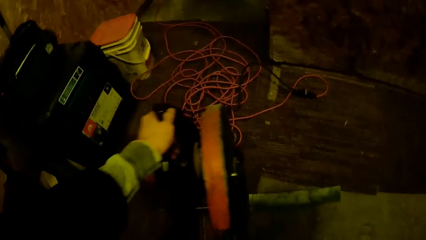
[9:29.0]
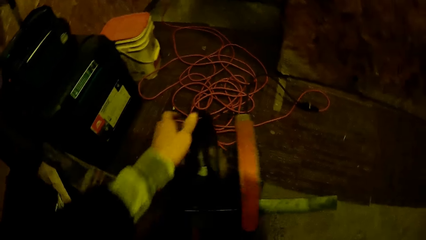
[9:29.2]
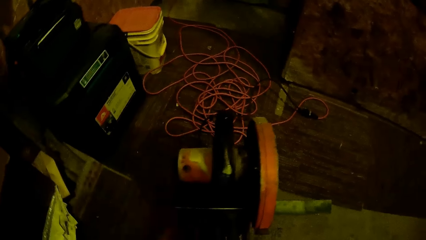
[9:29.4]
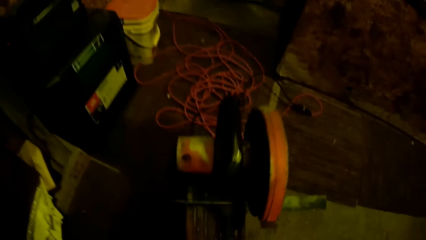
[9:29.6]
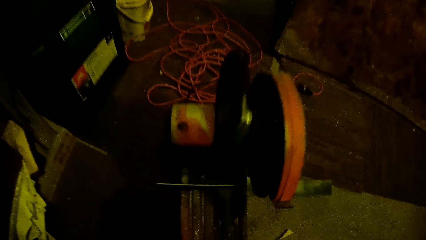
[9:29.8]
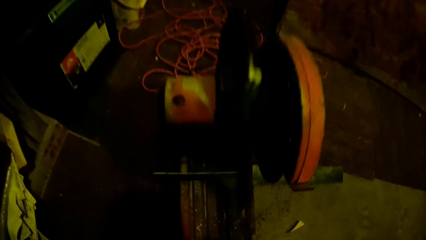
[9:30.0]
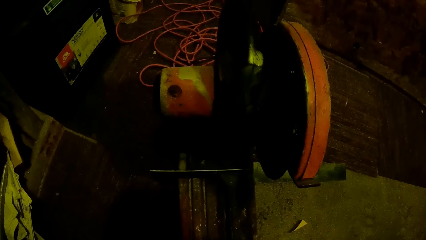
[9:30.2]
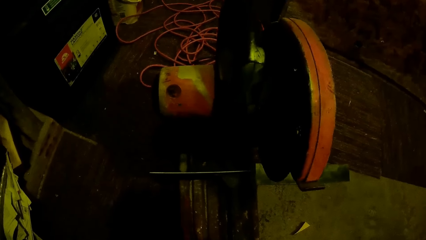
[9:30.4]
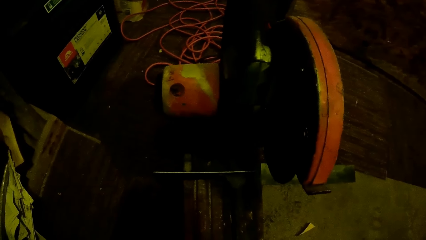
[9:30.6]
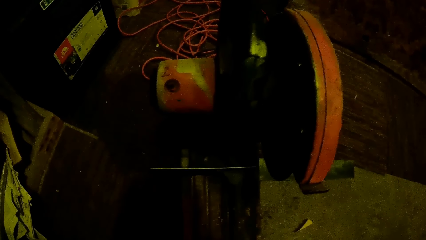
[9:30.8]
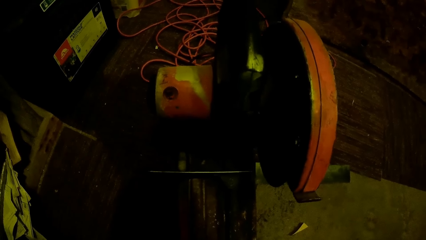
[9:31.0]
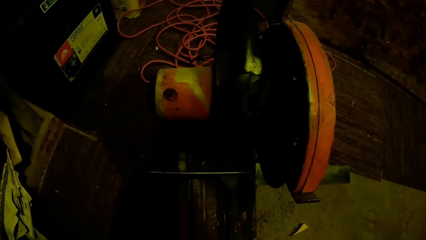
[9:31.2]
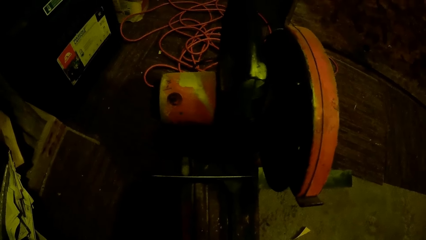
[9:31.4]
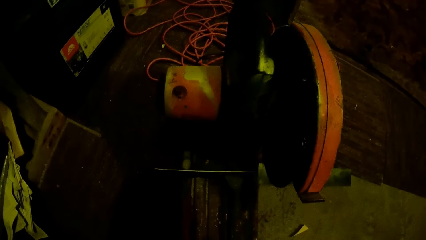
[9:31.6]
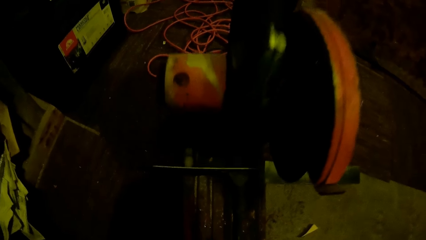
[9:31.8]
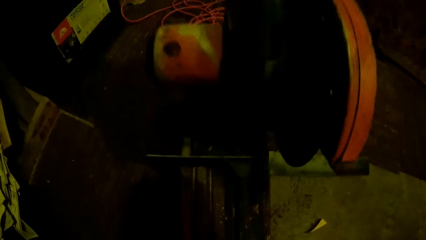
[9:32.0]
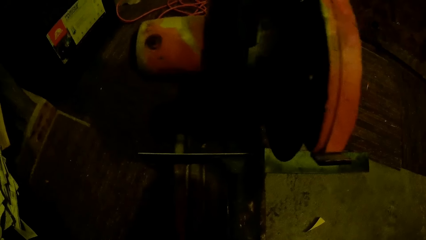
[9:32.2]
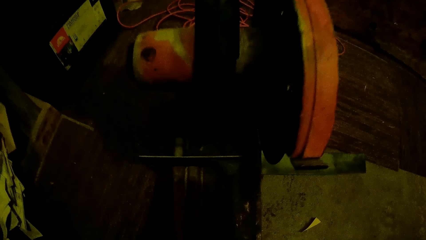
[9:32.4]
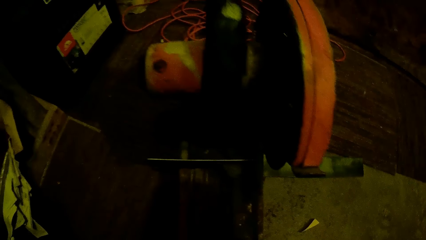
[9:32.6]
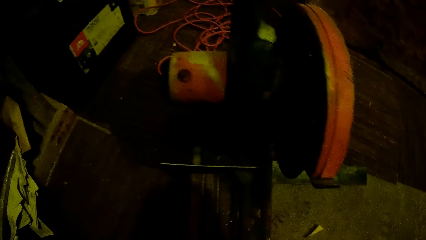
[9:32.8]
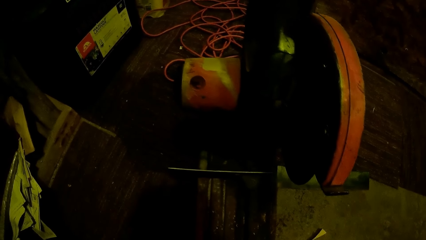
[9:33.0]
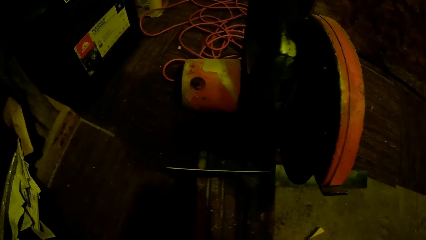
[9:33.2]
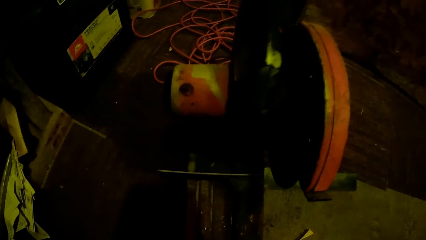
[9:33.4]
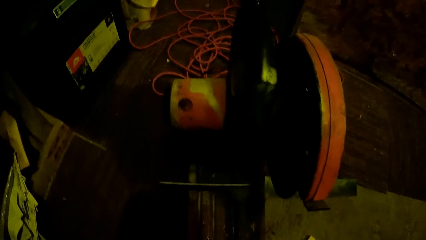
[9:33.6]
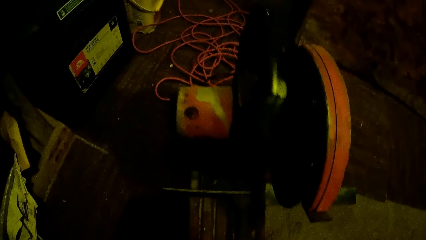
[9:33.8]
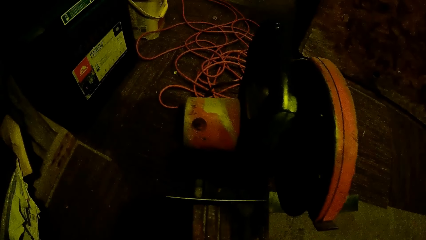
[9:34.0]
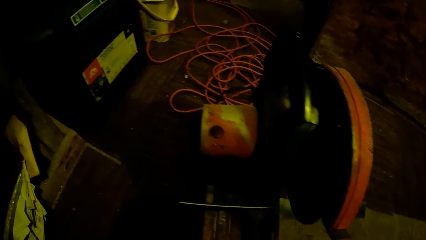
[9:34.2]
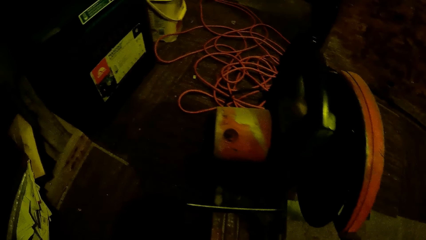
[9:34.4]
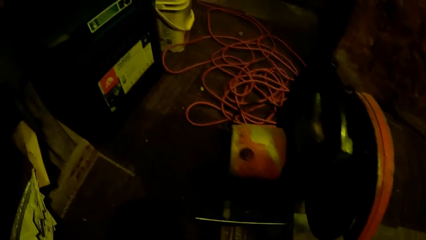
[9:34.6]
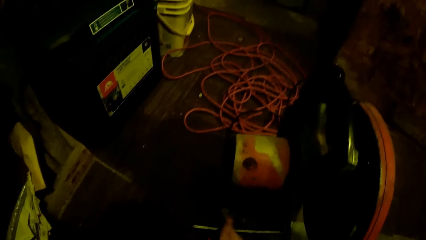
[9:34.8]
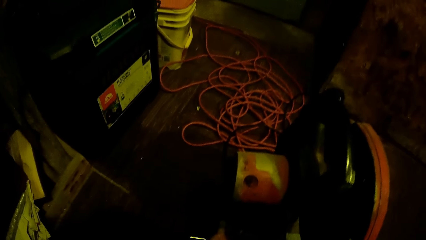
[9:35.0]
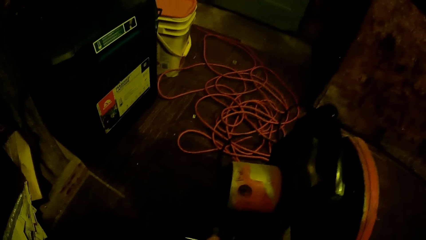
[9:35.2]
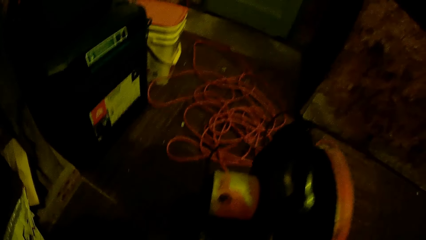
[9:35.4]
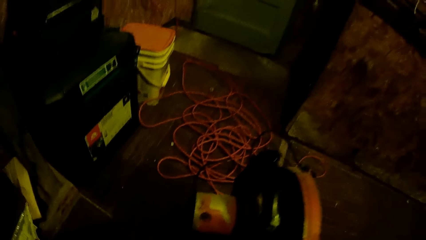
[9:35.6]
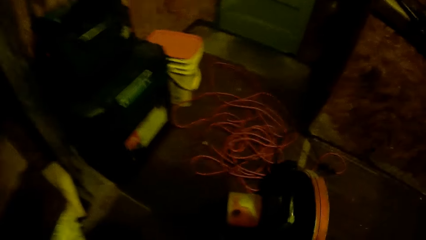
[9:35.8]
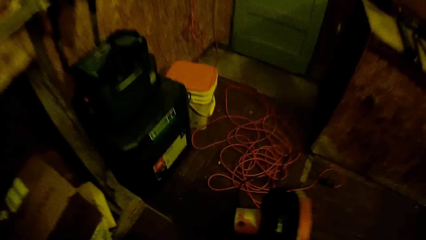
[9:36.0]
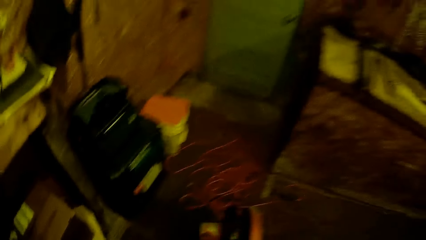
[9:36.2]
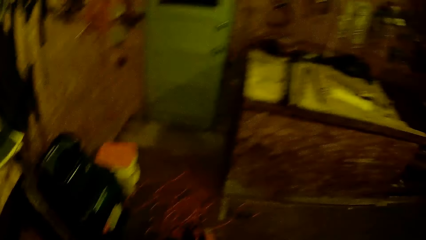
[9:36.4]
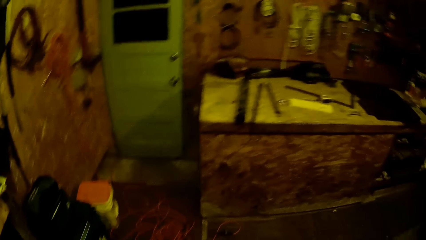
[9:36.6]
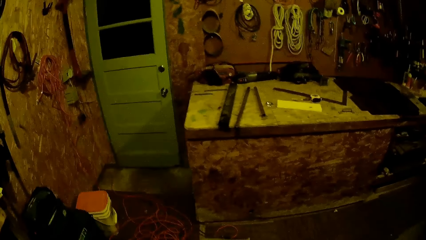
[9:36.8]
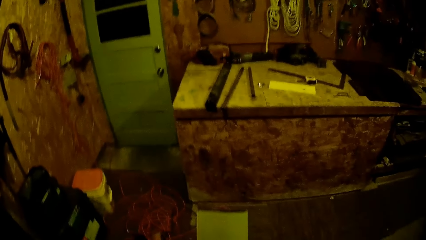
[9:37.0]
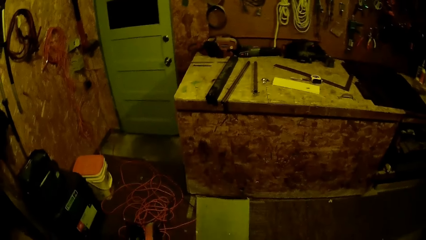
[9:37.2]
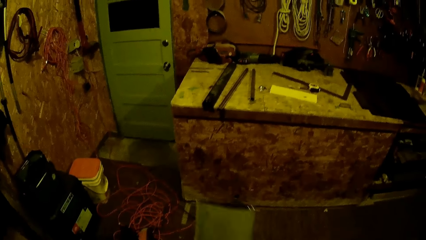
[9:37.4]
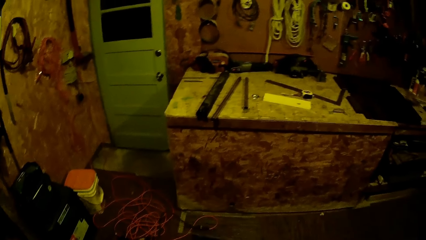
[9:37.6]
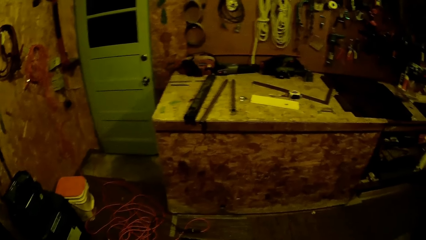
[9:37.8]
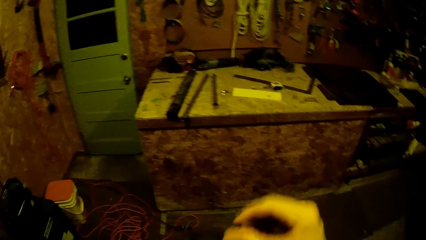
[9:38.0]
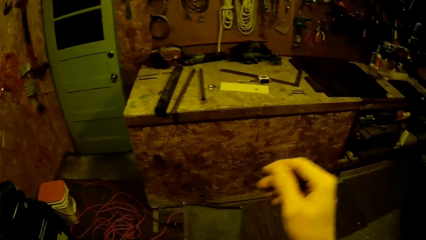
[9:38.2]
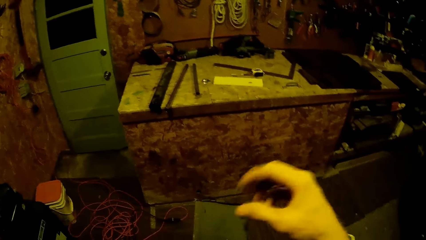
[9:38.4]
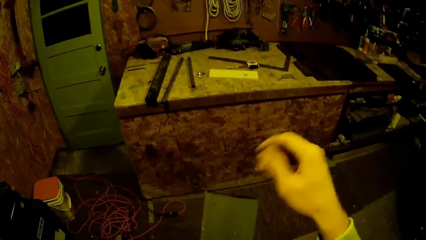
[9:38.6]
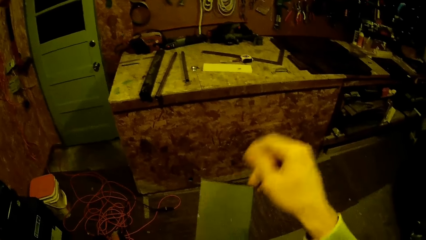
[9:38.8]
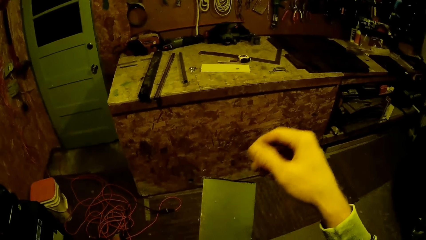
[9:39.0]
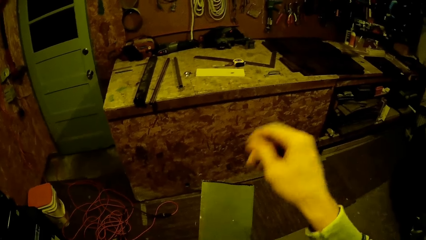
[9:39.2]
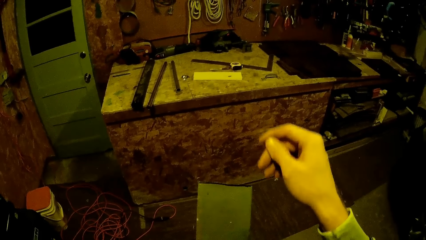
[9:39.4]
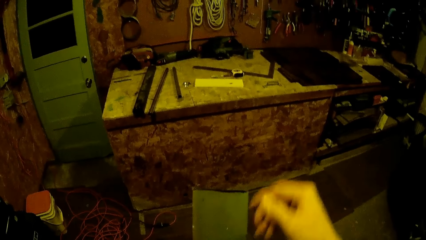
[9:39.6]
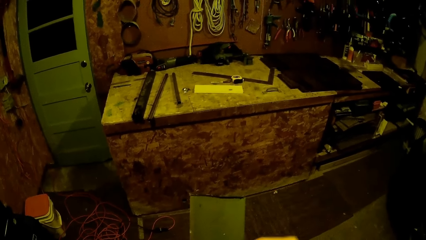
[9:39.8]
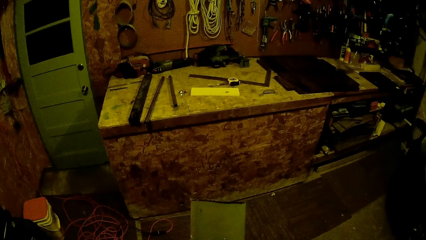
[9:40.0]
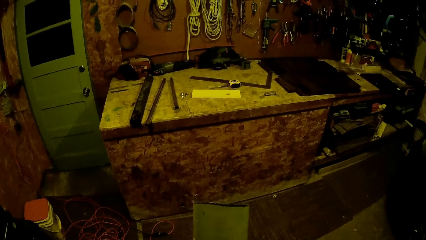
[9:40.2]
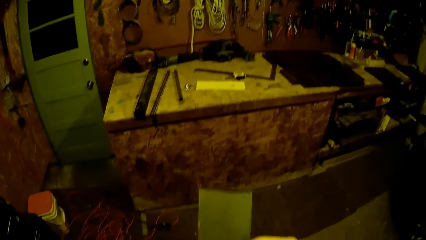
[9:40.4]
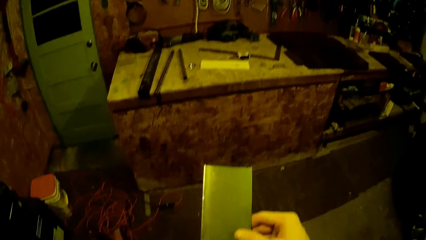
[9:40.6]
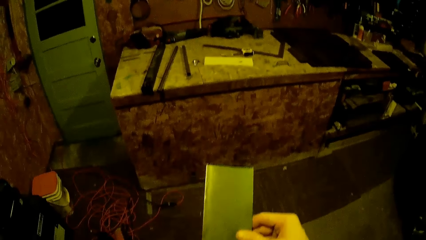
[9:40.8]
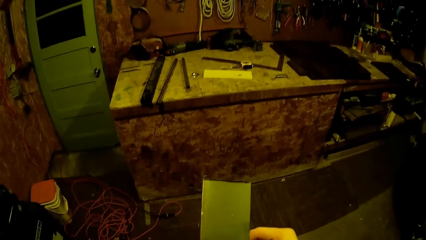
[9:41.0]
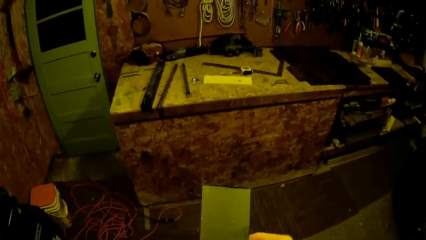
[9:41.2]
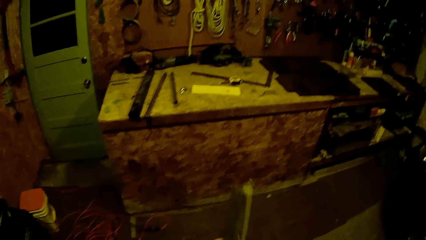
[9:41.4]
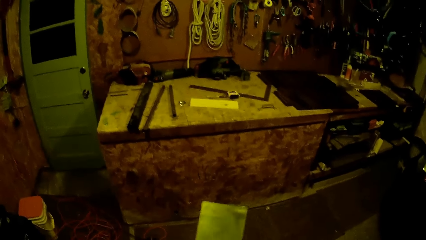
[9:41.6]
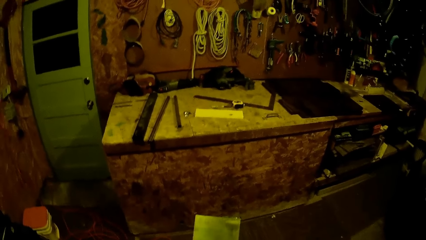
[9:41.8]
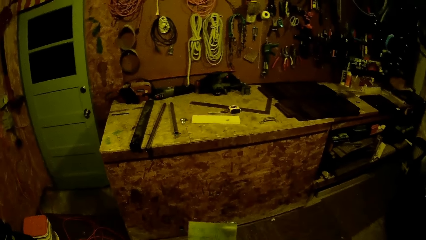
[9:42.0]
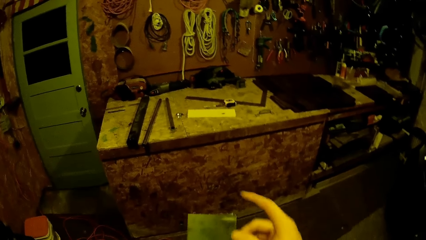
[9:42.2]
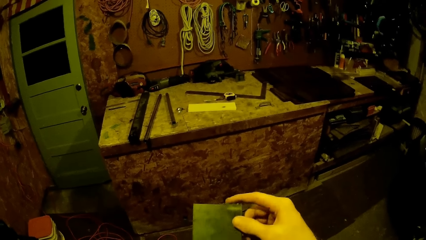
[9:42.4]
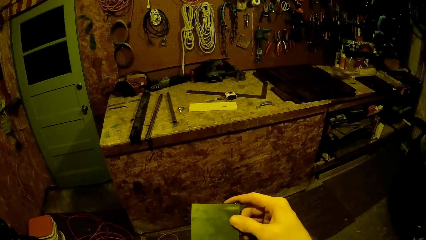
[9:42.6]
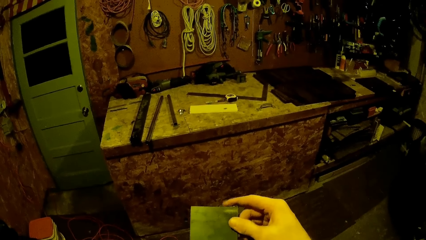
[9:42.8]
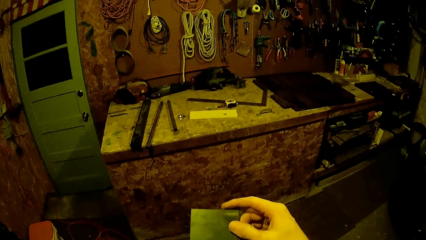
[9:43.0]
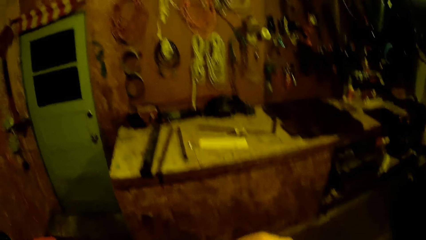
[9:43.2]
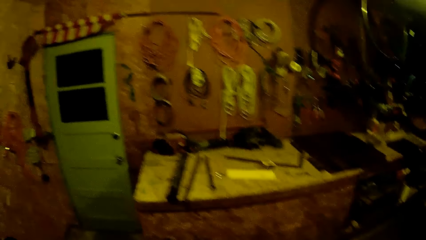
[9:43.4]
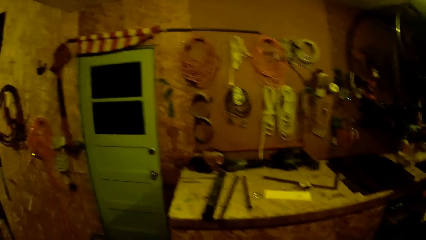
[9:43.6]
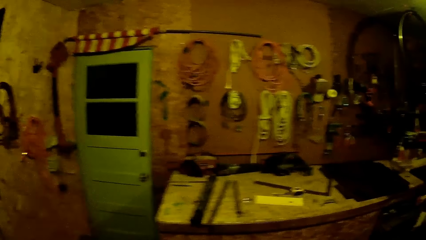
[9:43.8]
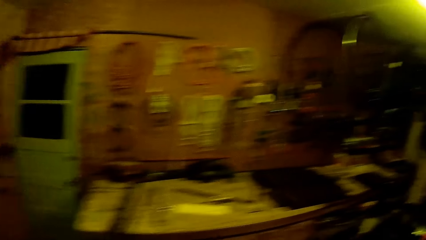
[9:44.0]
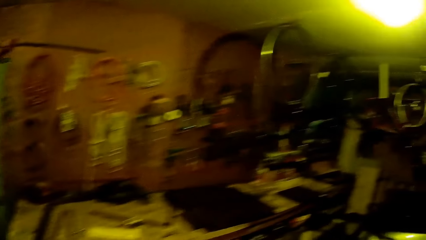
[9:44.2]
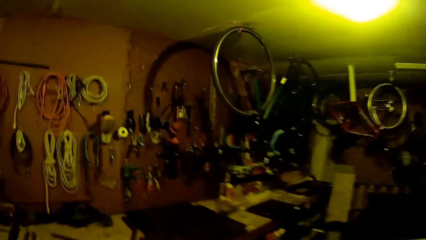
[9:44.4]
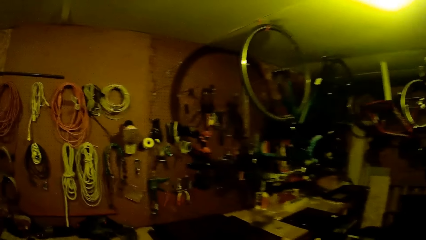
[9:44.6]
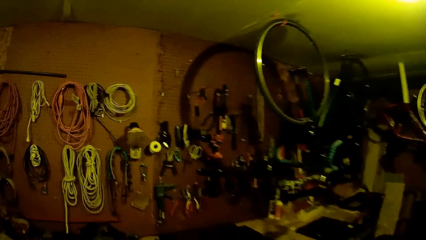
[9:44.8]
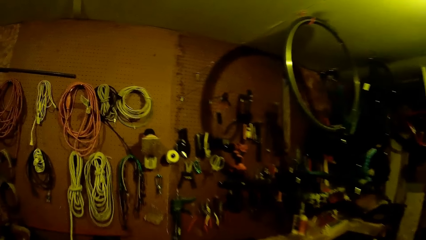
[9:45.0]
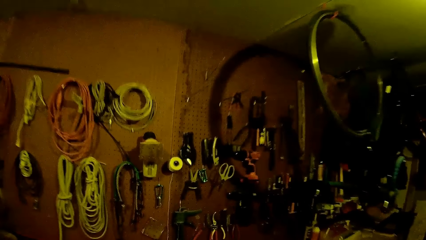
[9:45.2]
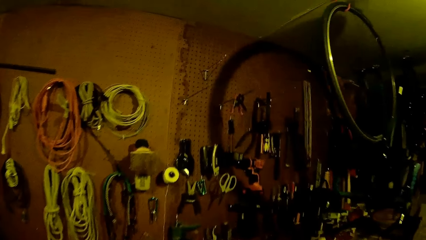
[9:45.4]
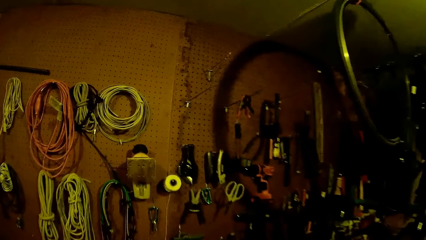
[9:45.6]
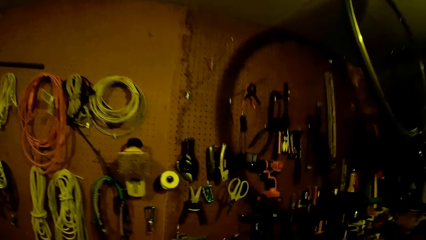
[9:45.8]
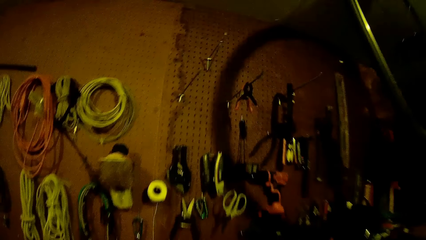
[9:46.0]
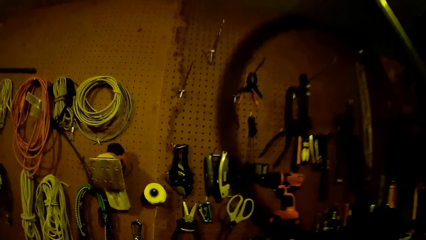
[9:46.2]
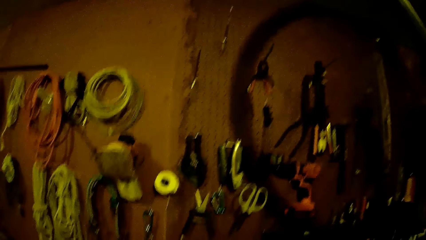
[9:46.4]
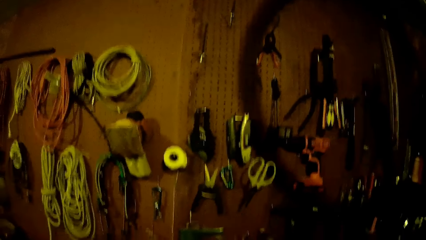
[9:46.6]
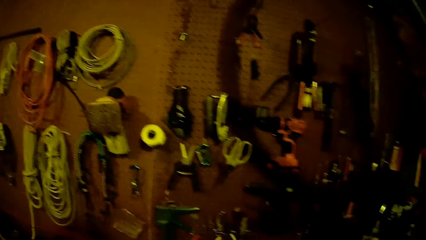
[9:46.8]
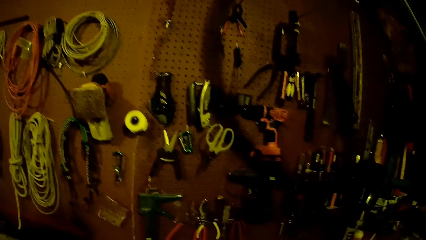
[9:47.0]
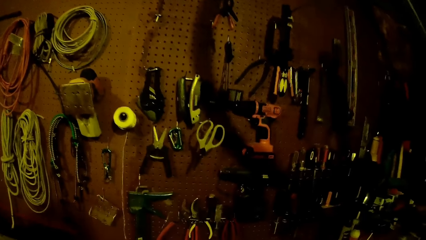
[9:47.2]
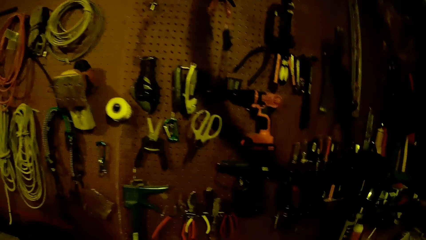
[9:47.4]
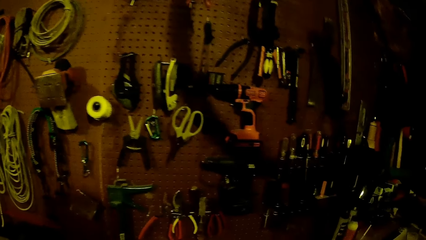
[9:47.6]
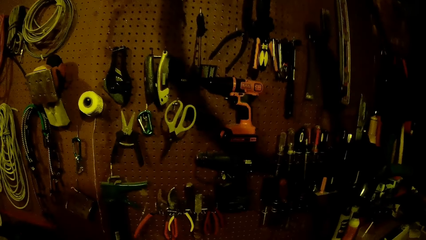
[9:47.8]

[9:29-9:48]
The camera wearer picks up the metal. He puts off the metal grinder. He cleans the metal in his left hand with his right hand. He looks at the piece of metal he cut.
